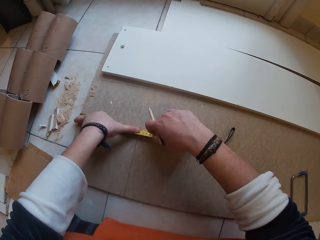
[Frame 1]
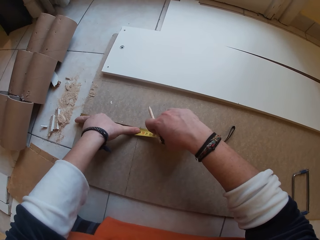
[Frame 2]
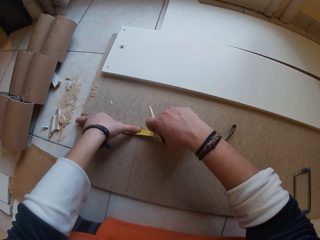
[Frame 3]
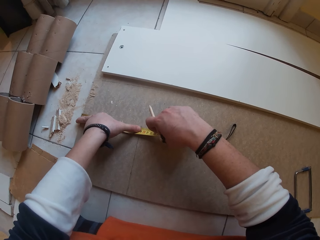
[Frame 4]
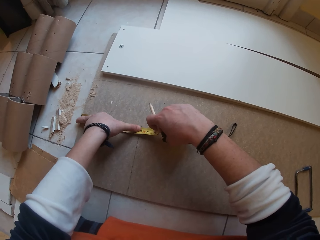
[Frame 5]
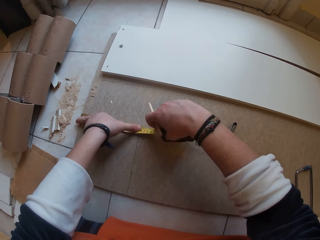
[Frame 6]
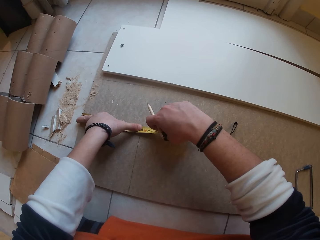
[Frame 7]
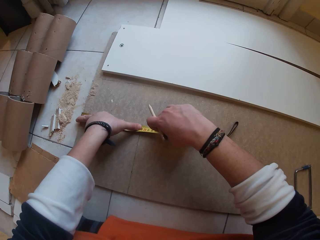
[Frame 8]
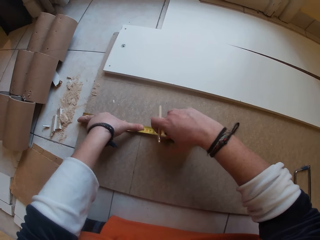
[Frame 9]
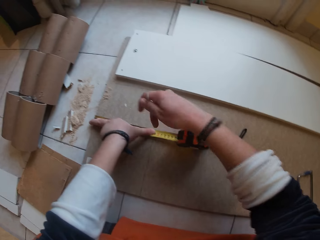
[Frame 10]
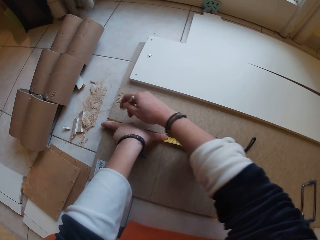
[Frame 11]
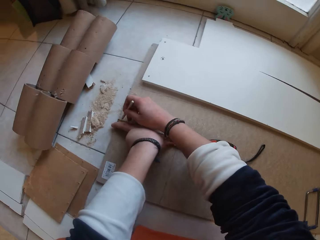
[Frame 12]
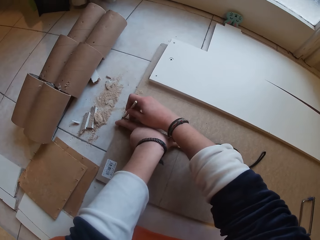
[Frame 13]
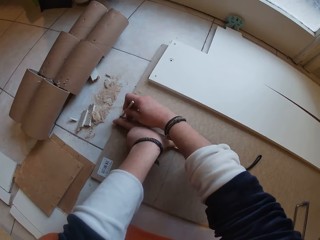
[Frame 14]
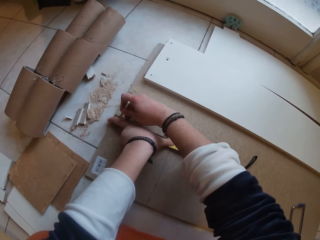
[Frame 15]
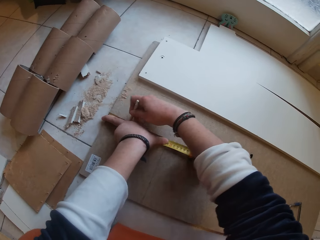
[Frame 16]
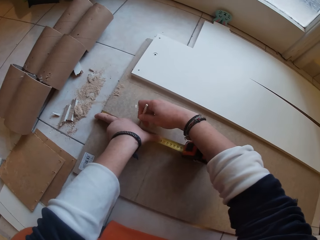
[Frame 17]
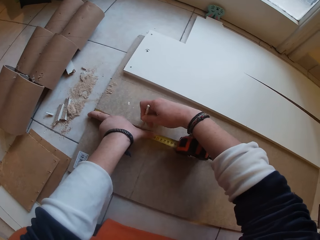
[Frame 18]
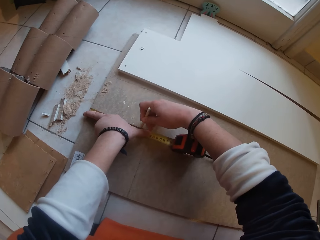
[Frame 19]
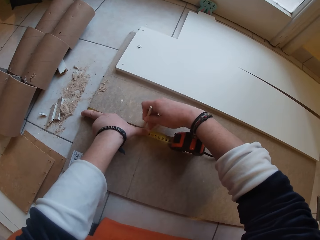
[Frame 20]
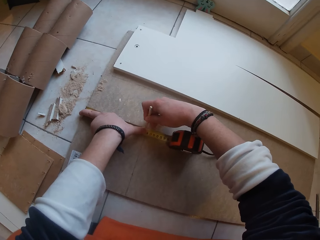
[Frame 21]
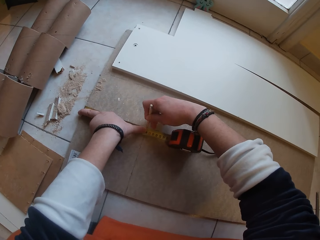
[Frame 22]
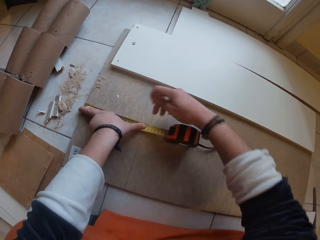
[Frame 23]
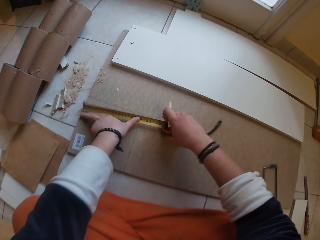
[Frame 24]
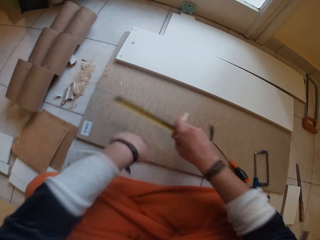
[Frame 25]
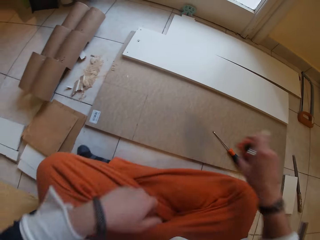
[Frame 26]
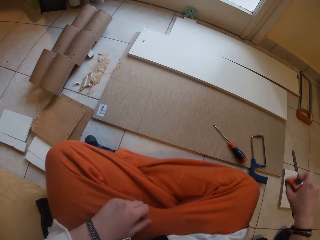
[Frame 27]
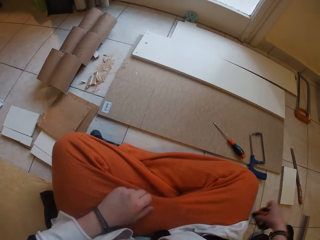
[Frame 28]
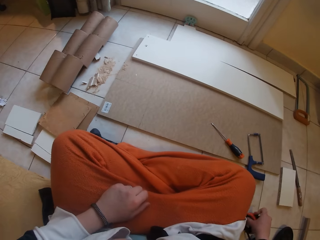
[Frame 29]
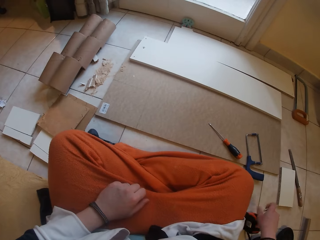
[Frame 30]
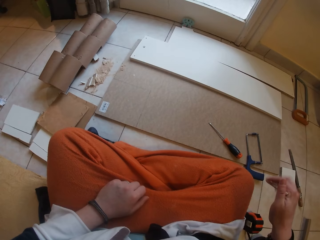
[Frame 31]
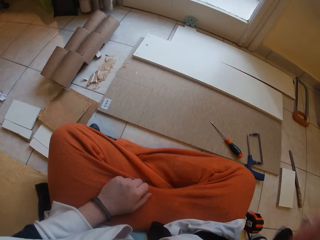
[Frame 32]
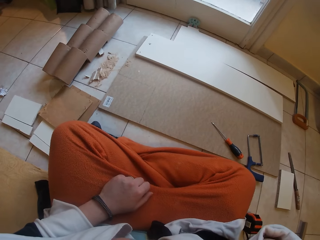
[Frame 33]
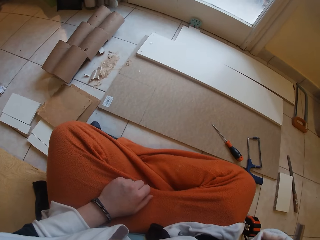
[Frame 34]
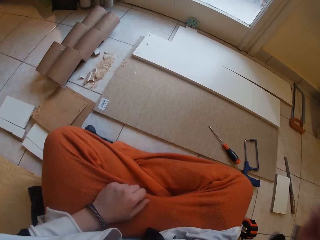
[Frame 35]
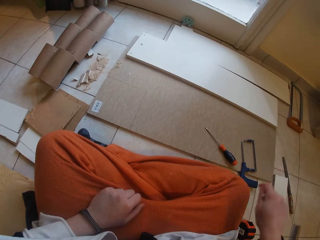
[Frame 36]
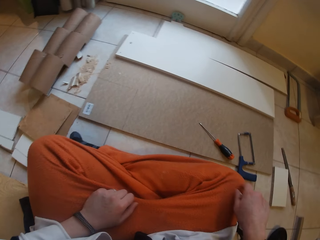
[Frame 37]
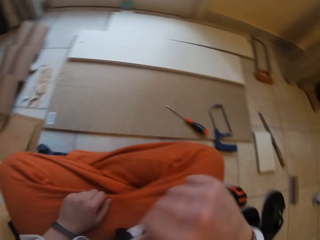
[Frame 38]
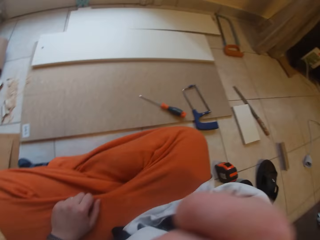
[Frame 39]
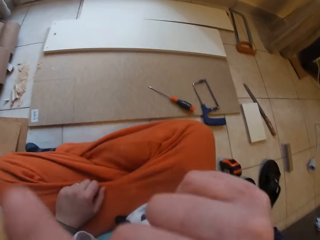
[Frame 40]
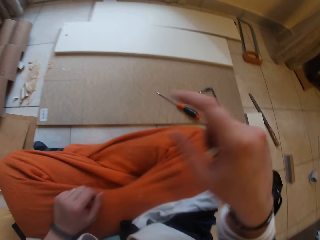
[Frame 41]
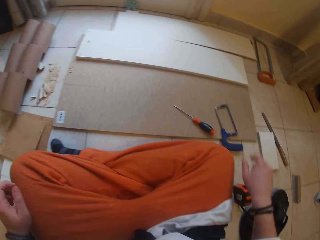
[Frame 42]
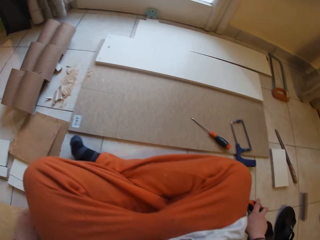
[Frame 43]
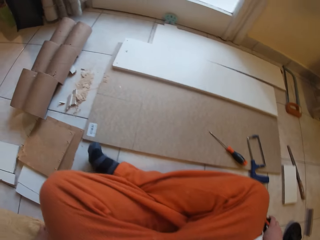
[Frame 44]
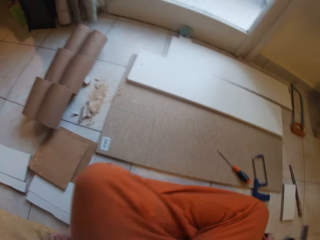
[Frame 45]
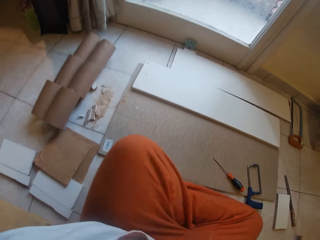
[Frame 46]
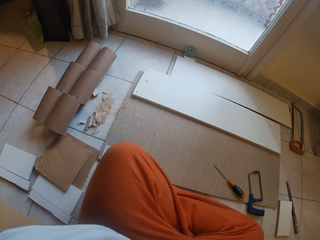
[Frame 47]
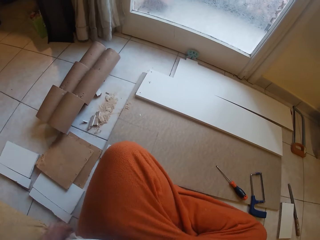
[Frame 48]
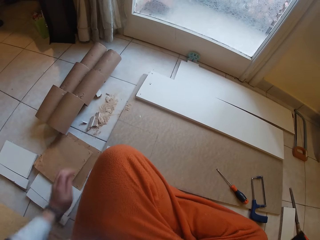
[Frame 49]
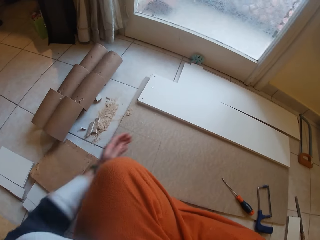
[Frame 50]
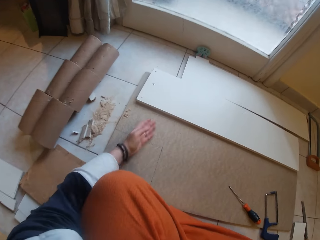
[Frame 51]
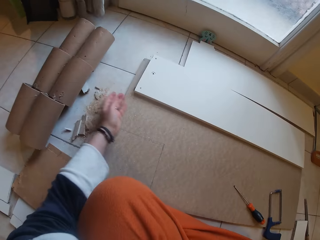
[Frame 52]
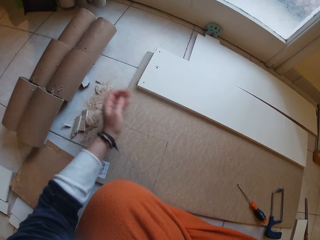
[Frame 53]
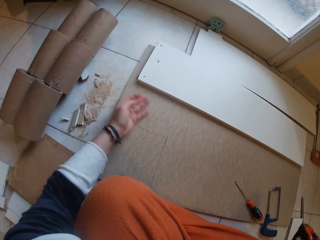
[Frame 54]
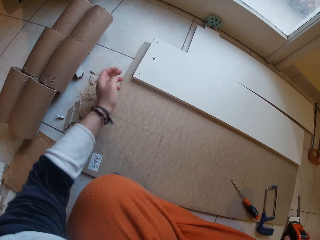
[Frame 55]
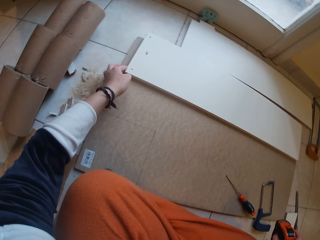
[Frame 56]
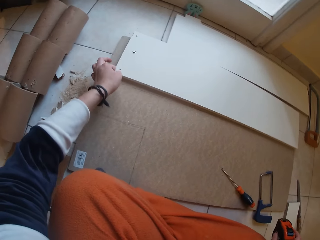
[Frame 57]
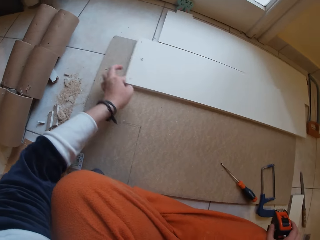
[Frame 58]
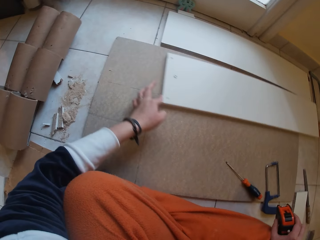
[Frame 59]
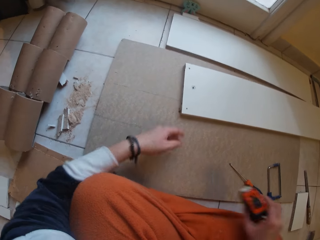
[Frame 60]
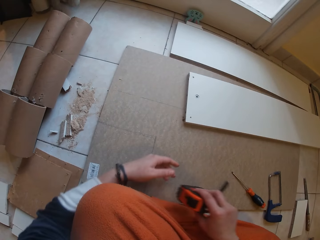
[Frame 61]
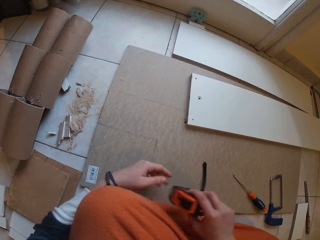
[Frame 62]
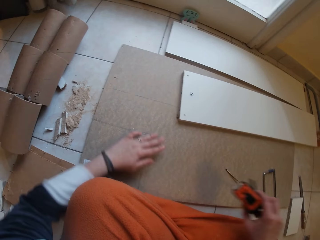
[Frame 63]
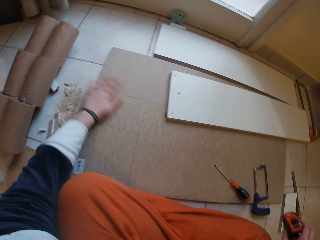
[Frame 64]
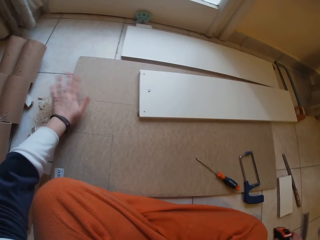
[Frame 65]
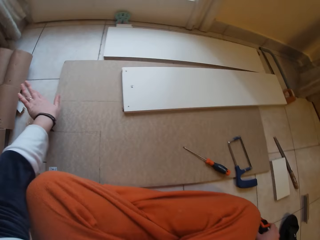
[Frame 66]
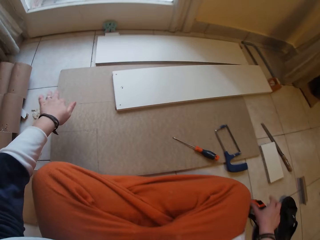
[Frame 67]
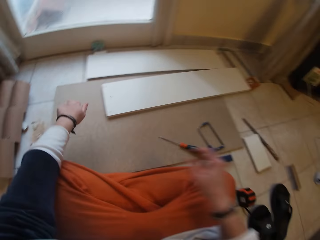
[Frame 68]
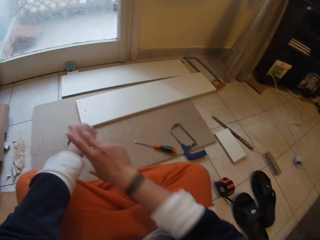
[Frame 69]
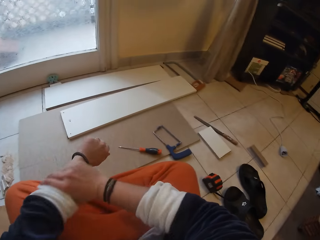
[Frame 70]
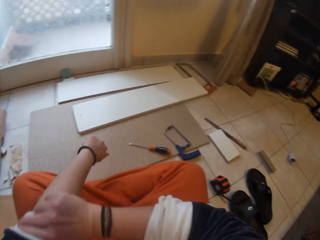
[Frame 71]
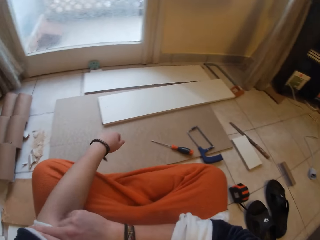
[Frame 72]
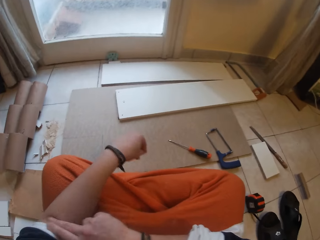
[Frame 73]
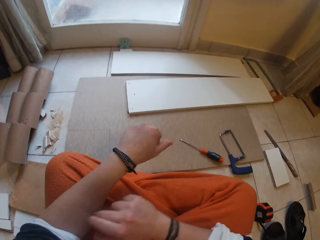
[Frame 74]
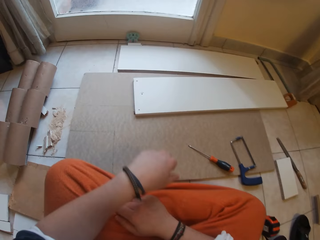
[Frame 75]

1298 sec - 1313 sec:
The camera wearer measures the board with a tape measure. She marks the board with the pencil in her right hand. She drops the tape measure on the floor with her right hand. She dusts the board with her left hand. She adjusts the plank on the board with her left hand. She dusts the board with her left hand. She drops the tape measure on the floor with her right hand.

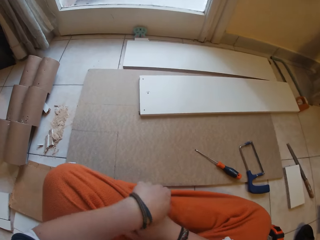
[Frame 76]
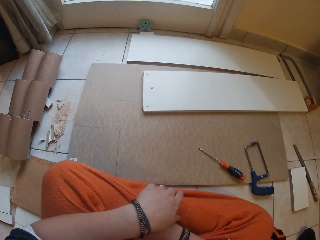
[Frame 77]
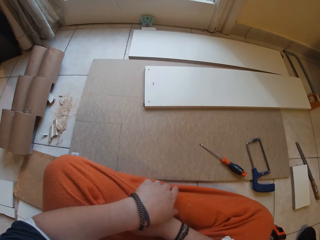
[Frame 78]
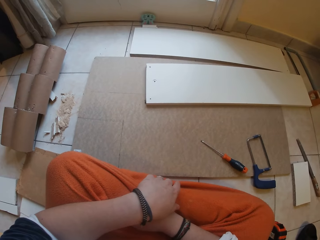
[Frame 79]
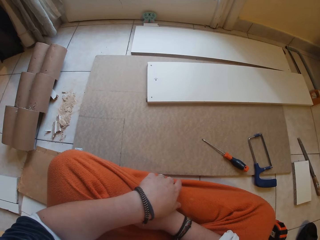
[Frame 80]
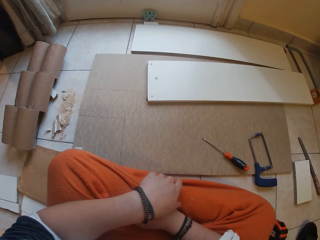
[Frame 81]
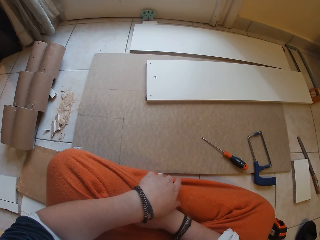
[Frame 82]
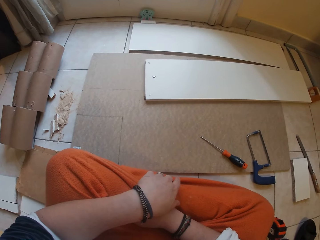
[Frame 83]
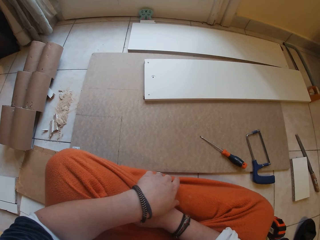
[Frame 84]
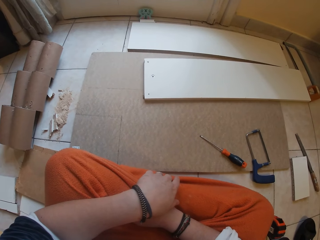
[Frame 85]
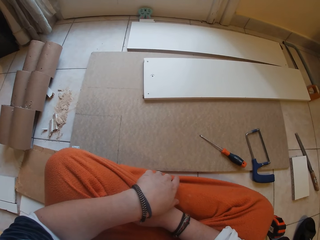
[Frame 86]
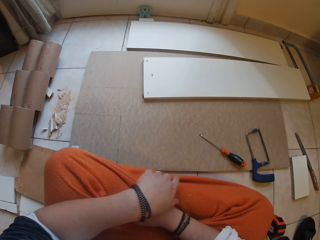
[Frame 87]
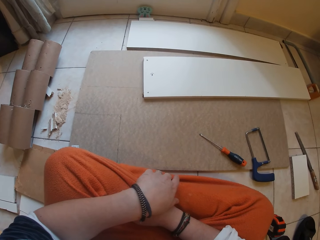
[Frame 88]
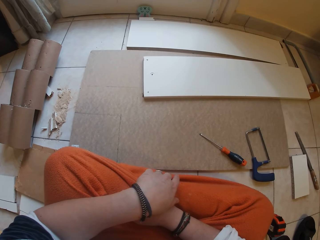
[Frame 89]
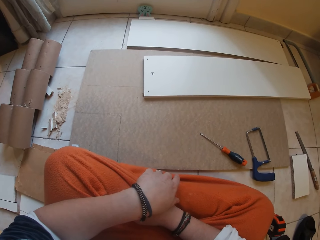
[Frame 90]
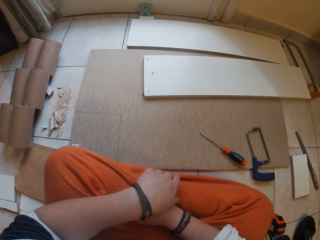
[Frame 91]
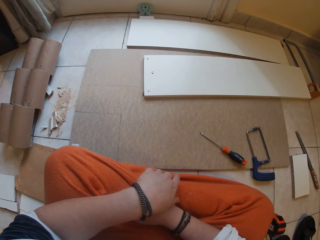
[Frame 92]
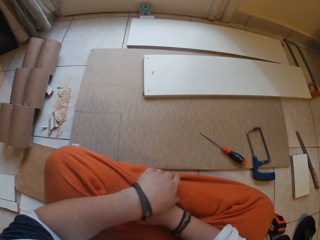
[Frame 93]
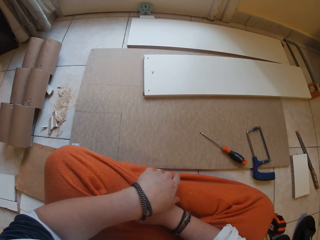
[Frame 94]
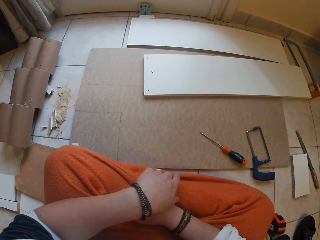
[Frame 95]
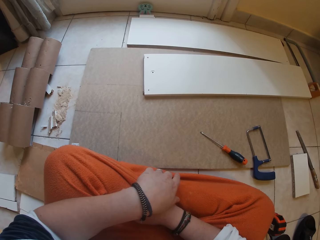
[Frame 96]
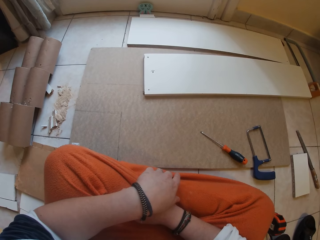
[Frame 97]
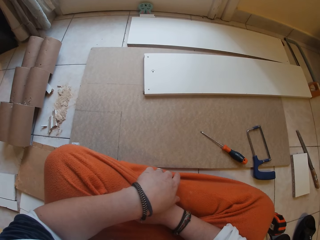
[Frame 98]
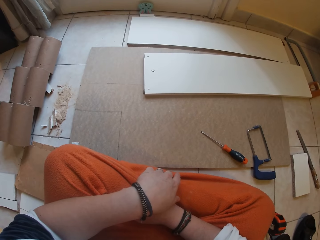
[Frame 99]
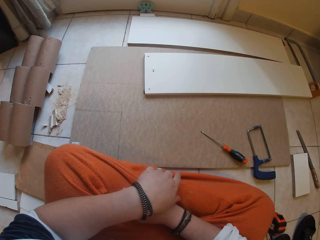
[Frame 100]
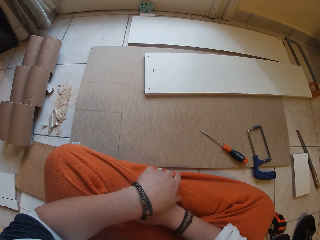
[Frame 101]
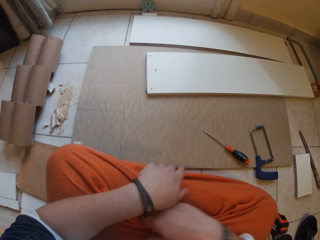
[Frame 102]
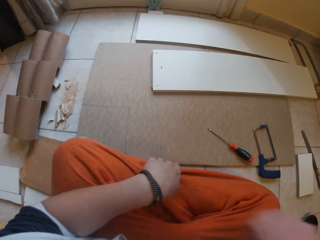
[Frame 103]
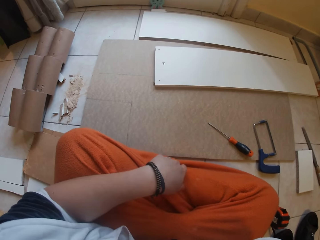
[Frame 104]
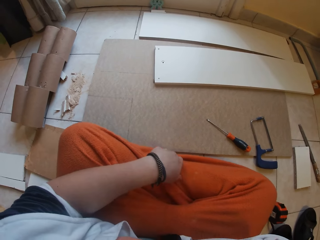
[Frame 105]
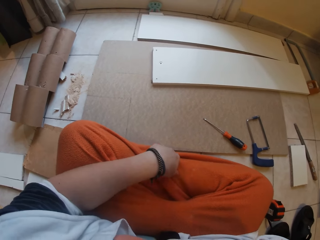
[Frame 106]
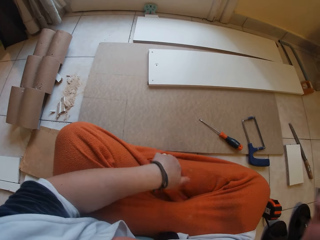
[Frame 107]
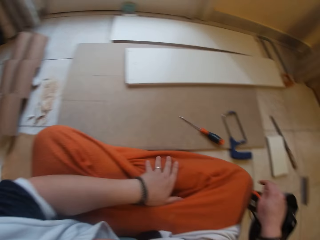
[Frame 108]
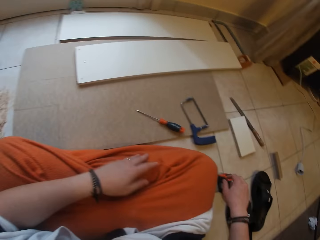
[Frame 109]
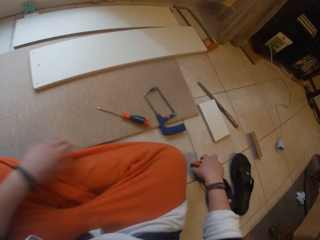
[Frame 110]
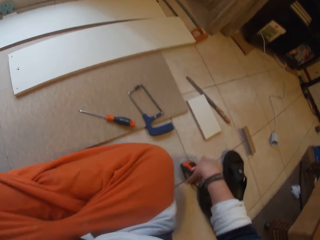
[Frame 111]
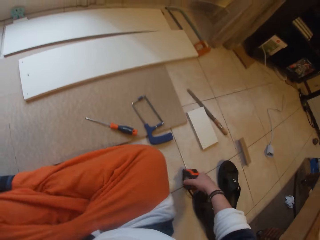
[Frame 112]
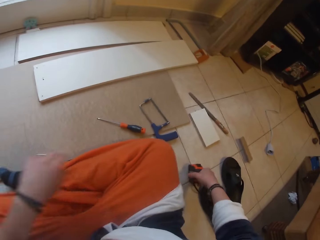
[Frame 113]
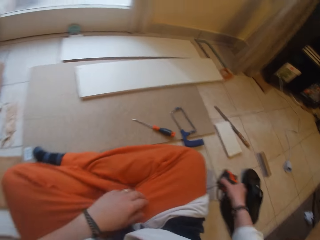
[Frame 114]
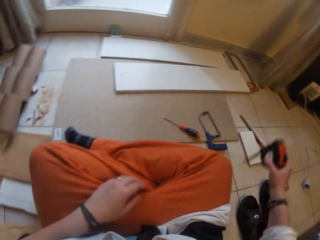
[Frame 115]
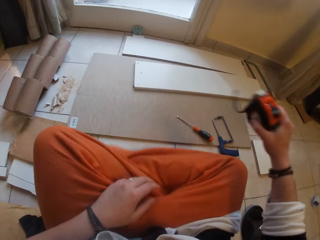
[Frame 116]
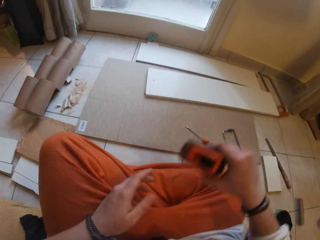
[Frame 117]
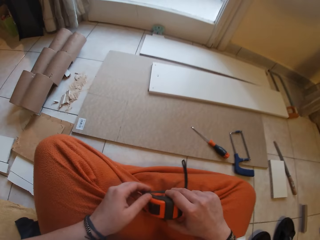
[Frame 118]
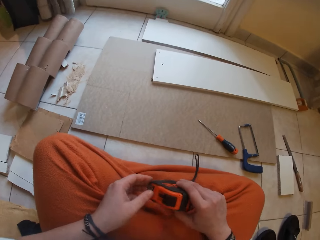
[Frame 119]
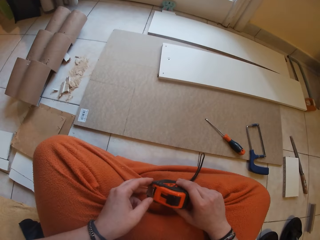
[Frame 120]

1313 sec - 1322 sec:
The camera wearer stares at the pieces of wood. She picks the tape measure from the floor with her right hand.
